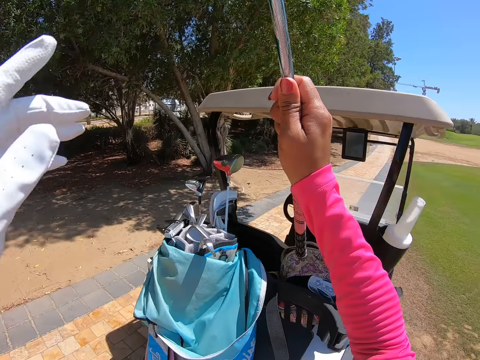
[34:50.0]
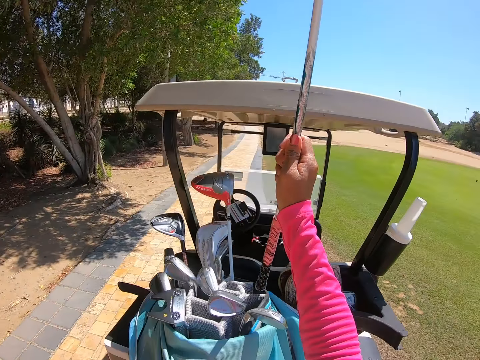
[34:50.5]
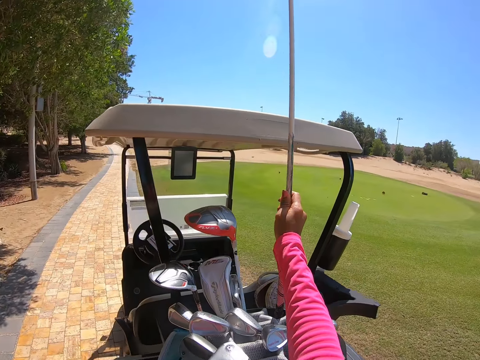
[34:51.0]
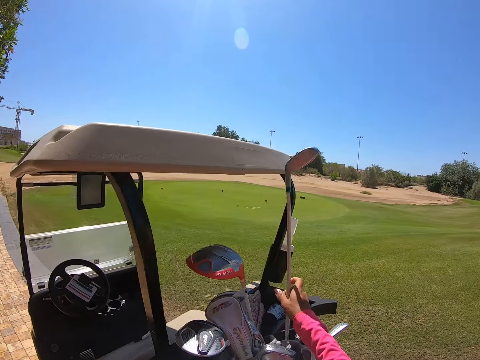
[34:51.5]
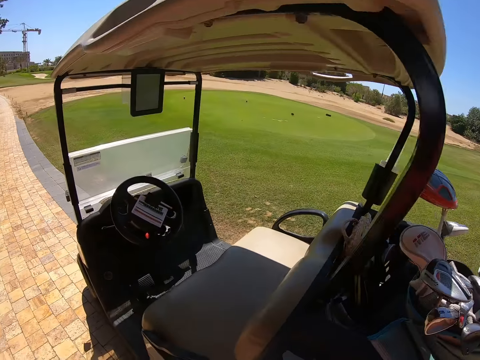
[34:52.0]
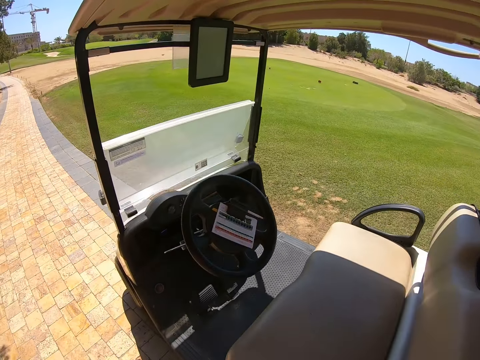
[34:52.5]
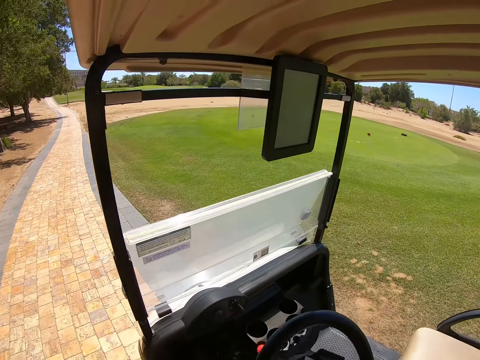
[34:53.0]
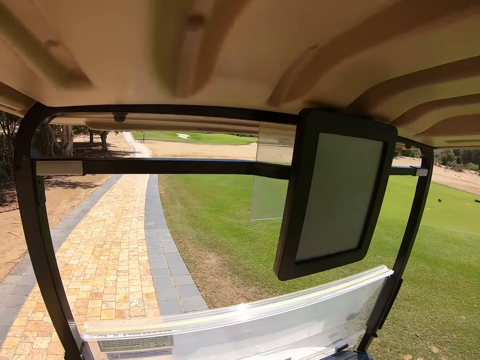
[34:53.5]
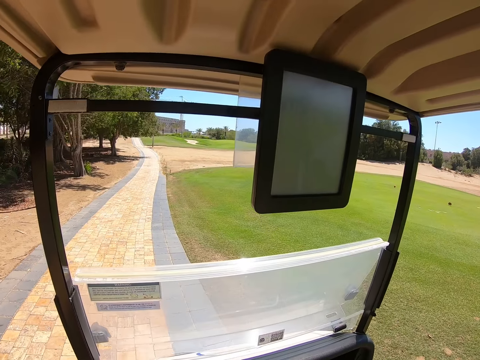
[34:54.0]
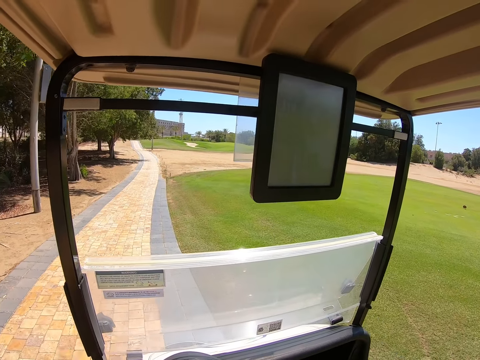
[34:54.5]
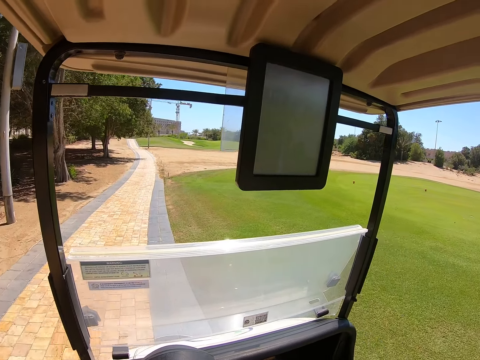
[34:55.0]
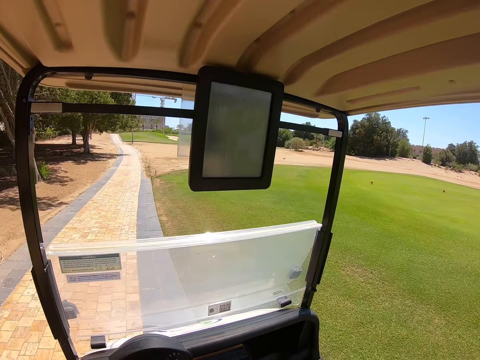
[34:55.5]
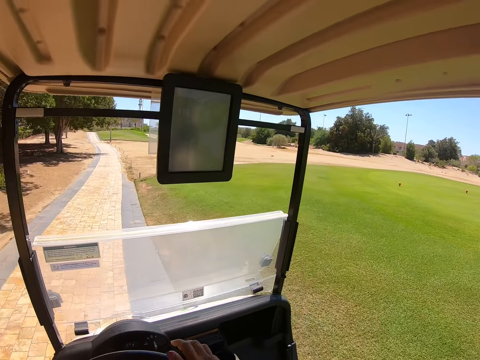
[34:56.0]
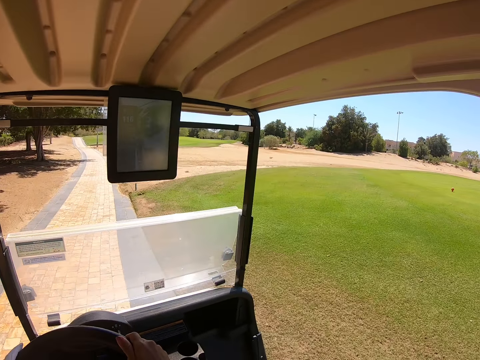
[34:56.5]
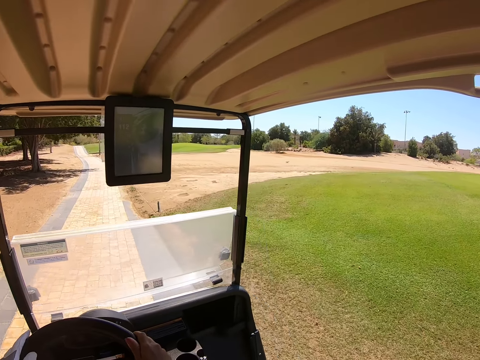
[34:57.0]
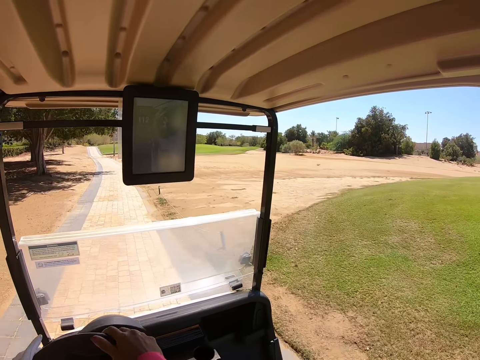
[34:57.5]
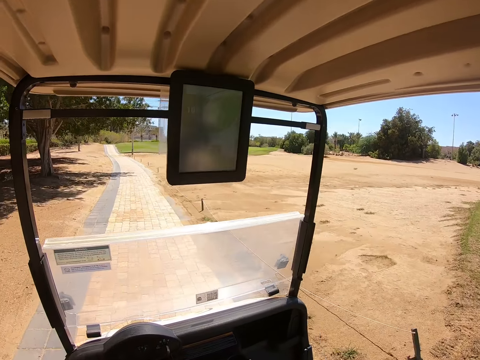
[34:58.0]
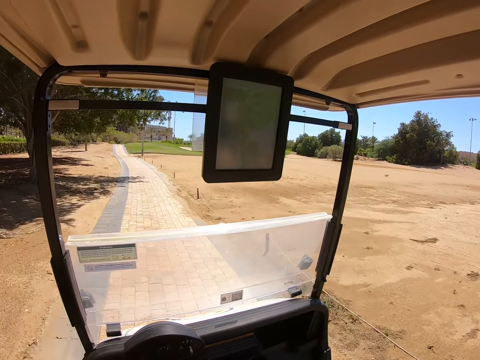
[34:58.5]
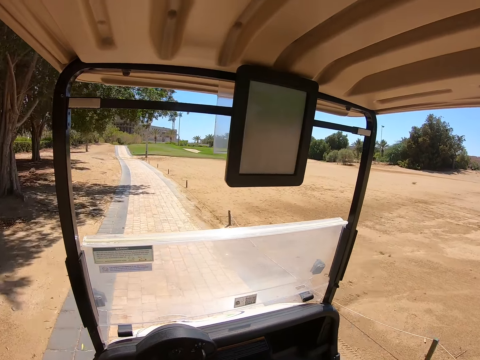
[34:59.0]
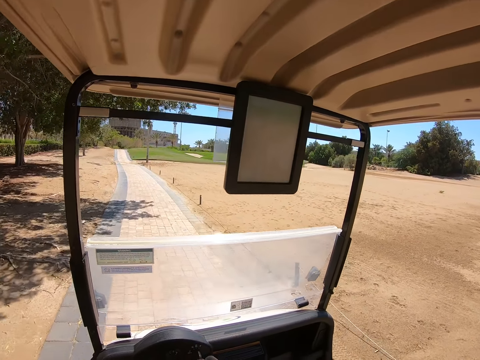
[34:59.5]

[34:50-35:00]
The camera wearer puts the golf club, a golf wood, in a golf cart bag. They sit, enter the golf cart, and drive.

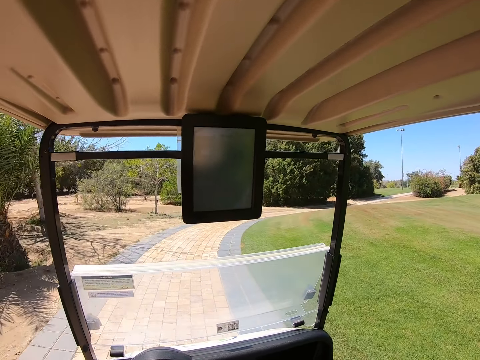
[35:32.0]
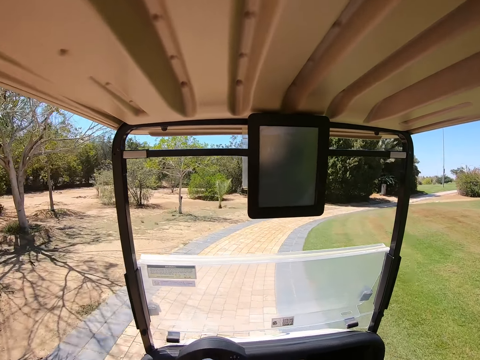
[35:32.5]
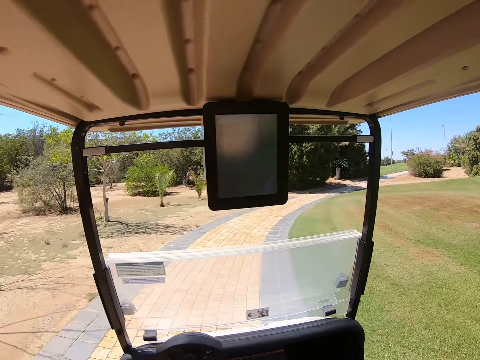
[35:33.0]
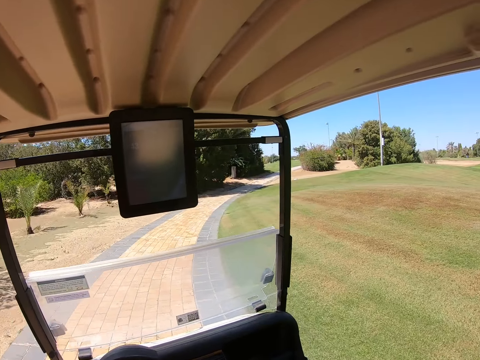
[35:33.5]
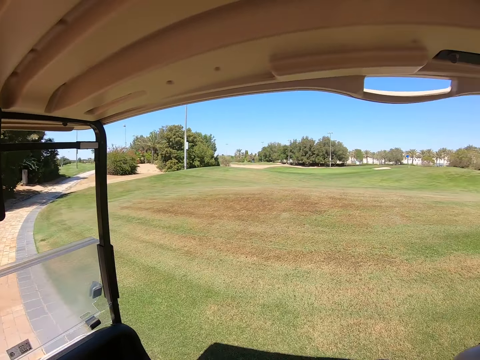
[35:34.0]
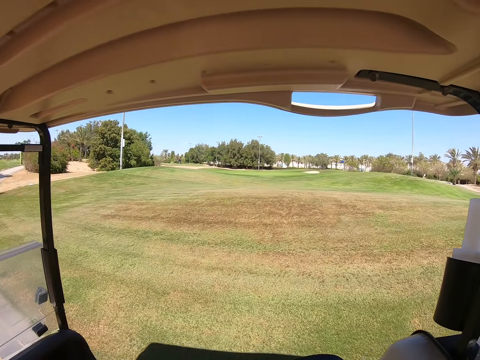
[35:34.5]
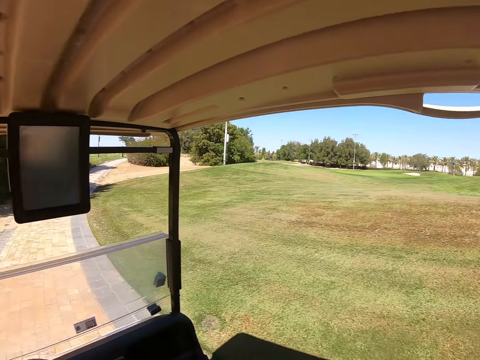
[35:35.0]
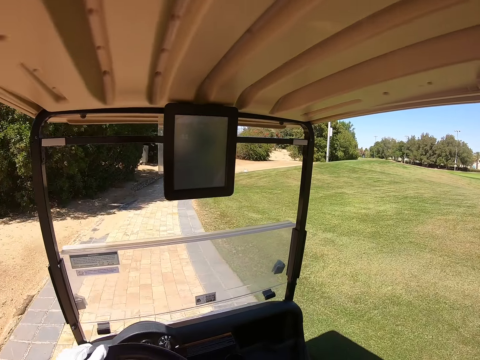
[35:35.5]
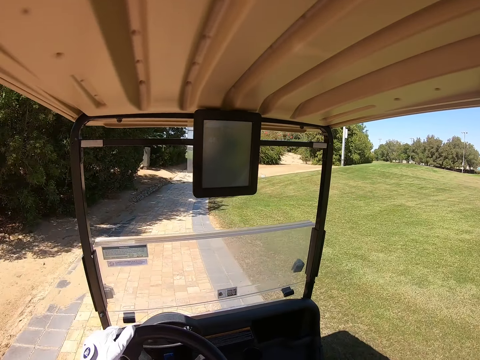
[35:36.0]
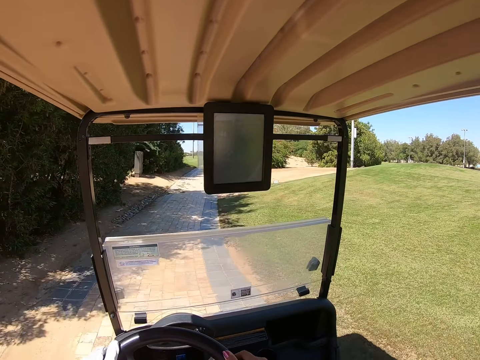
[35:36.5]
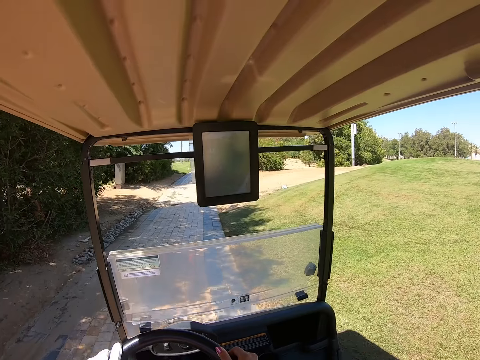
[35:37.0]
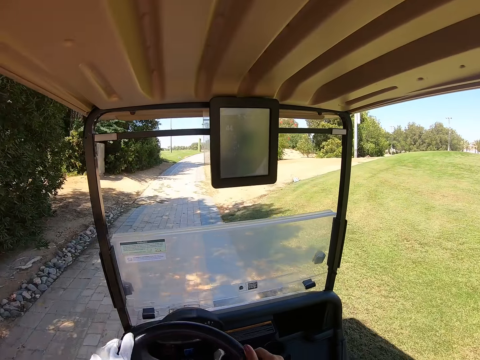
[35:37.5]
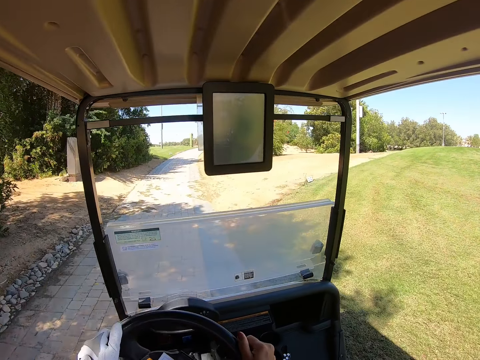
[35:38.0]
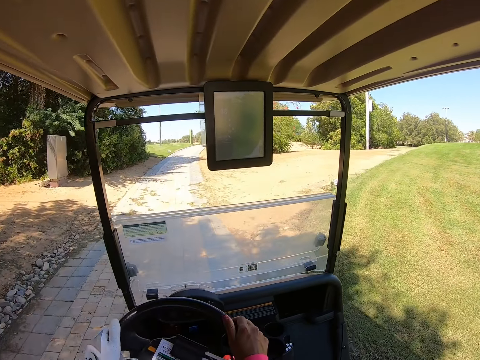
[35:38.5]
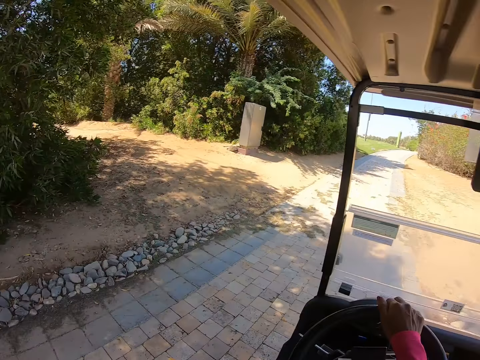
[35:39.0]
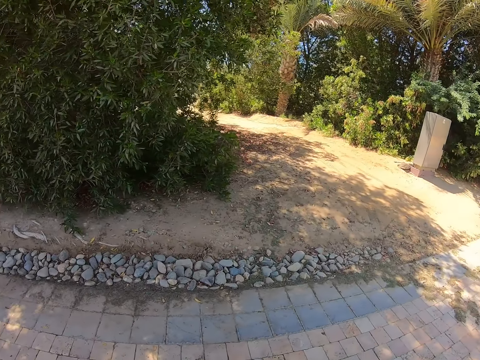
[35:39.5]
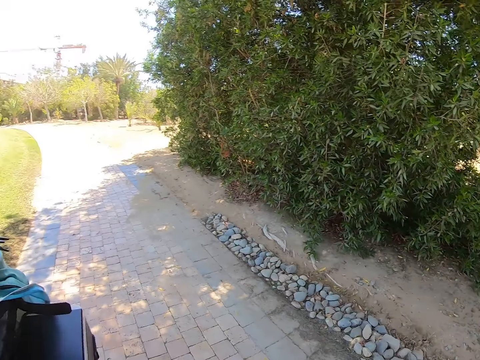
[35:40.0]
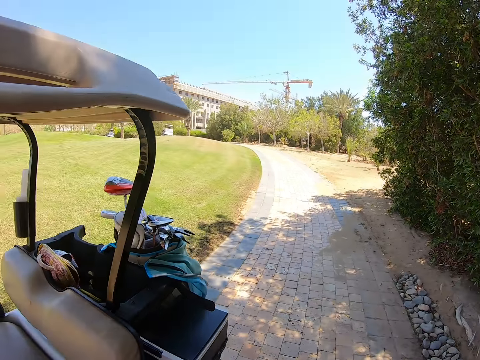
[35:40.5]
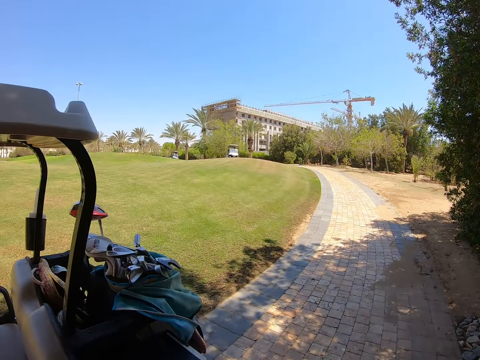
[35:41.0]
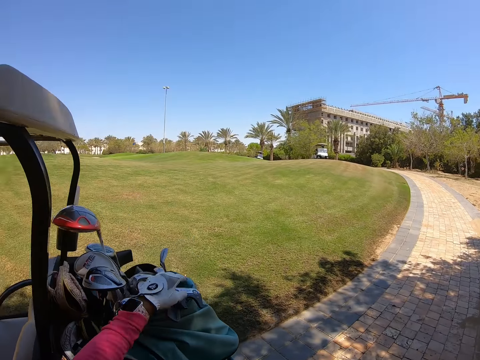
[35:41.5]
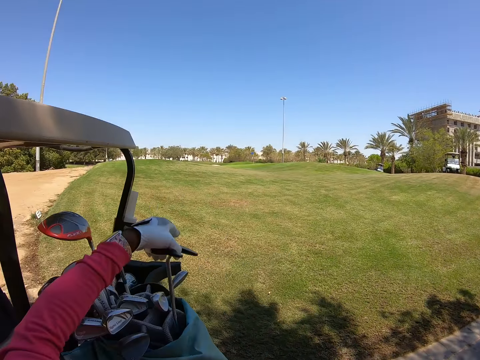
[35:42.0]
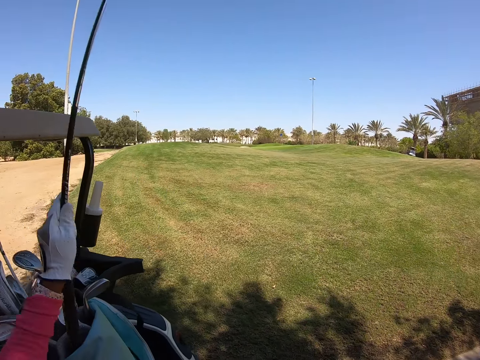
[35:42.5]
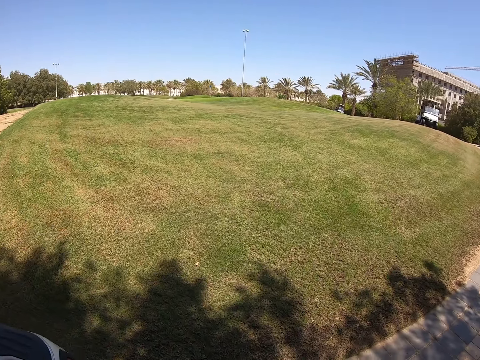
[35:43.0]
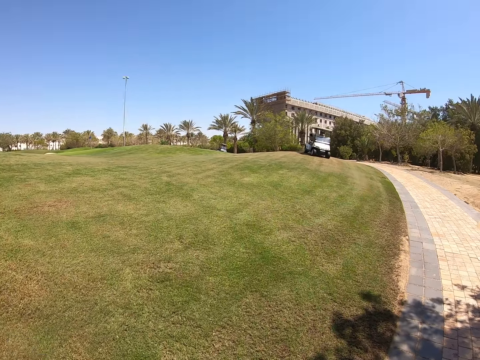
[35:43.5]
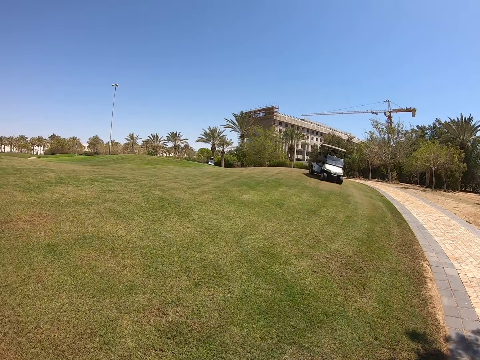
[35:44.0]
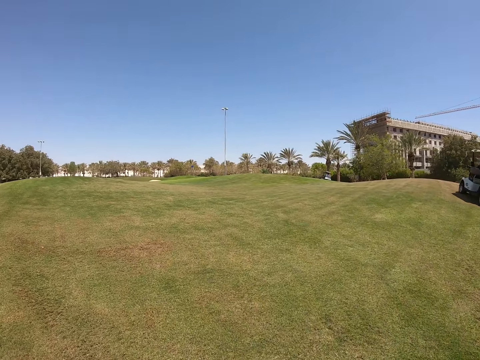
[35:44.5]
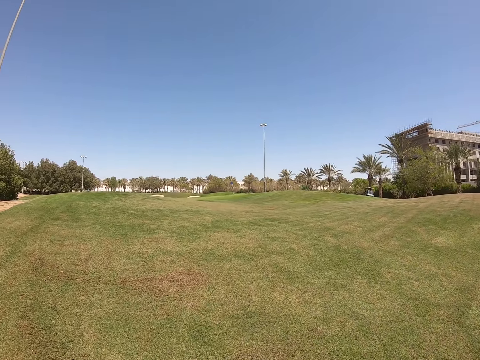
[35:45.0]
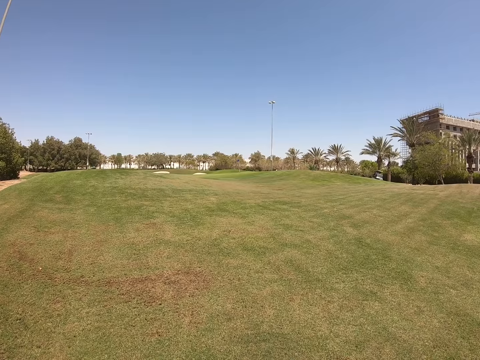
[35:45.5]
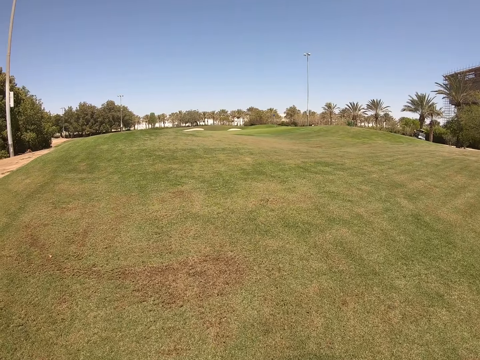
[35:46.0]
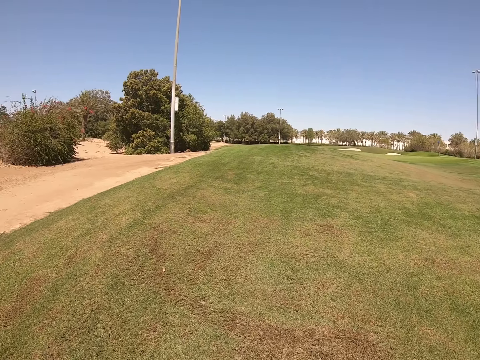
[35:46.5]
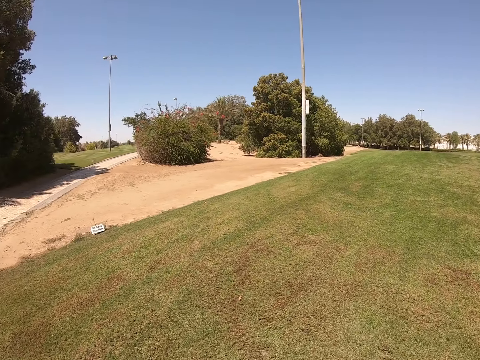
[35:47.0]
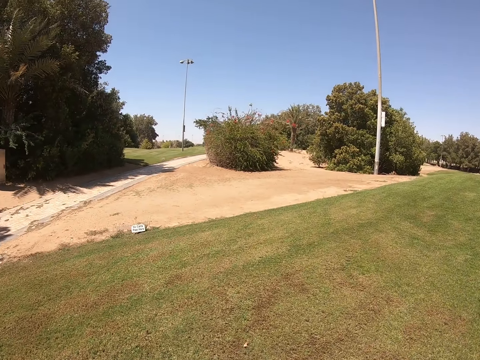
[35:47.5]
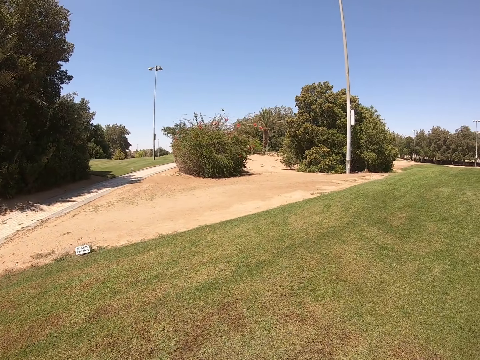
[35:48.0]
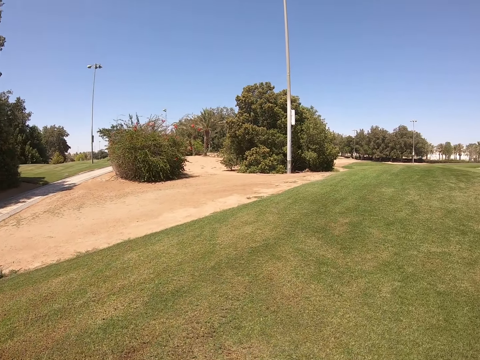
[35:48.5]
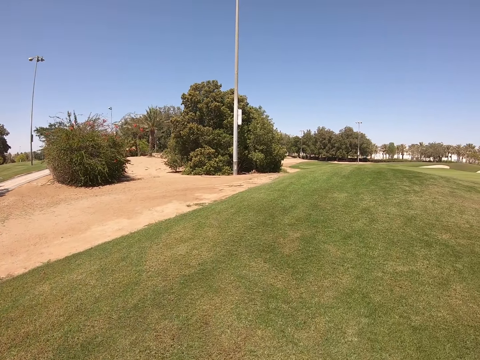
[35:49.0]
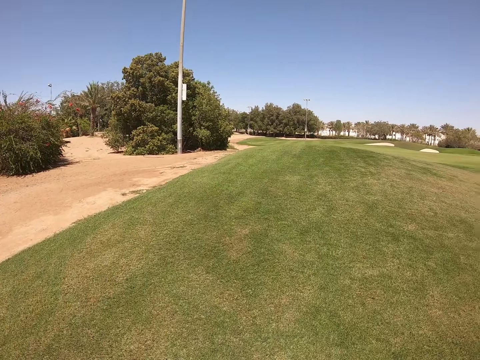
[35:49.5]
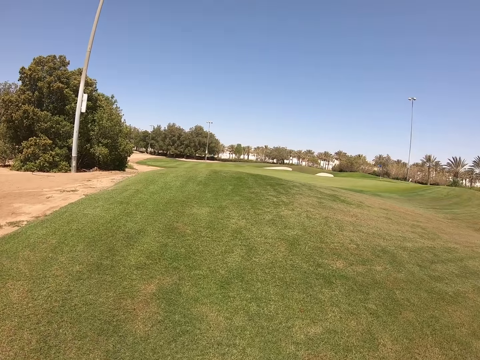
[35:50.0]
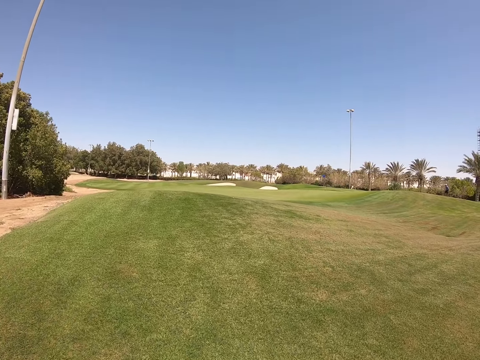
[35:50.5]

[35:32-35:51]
The camera wearer drives the golf cart on the pavement. They turn around and walk. They pick up a golf club, a golf iron. They walk in the golf course.
